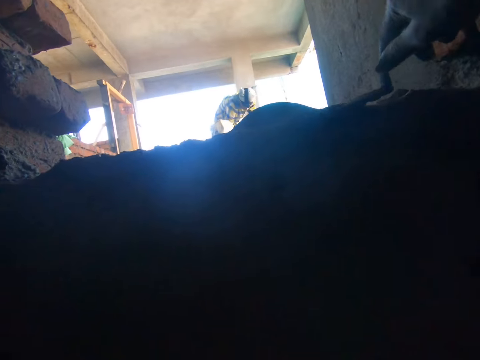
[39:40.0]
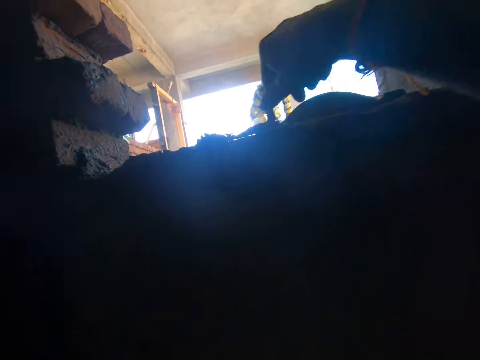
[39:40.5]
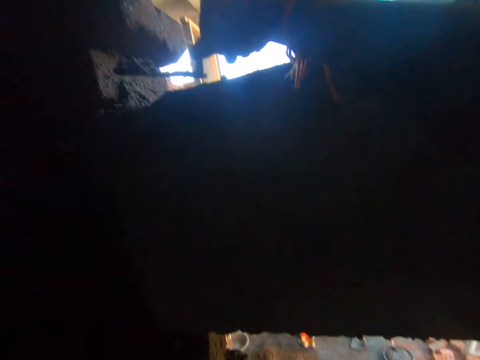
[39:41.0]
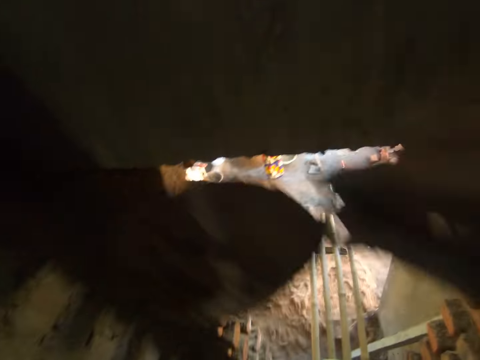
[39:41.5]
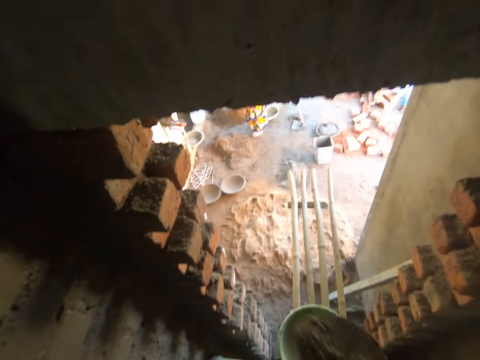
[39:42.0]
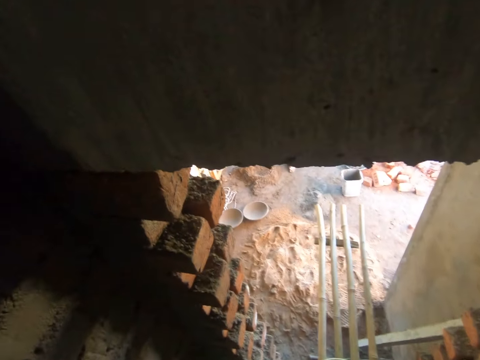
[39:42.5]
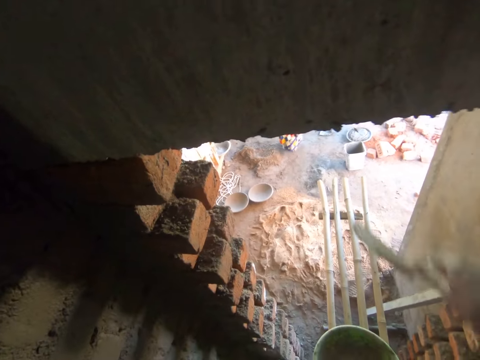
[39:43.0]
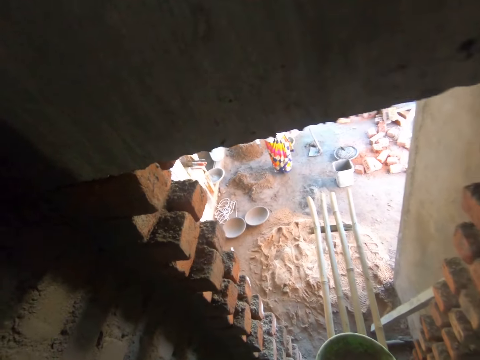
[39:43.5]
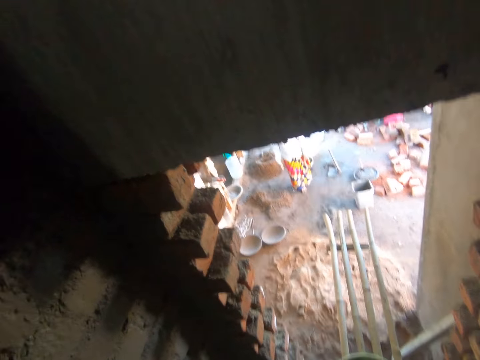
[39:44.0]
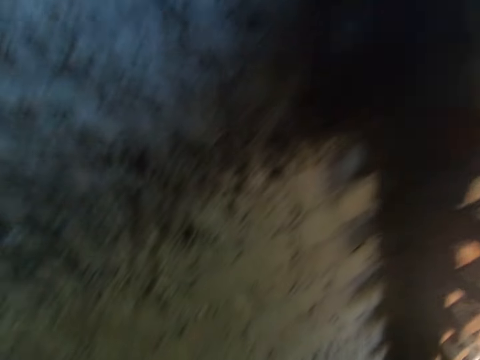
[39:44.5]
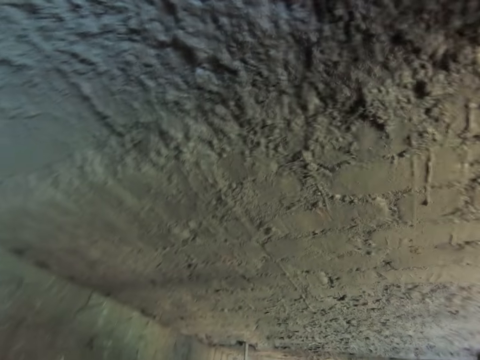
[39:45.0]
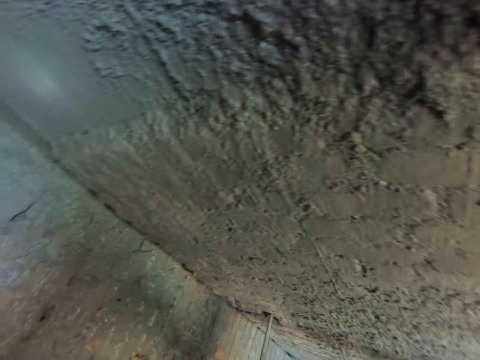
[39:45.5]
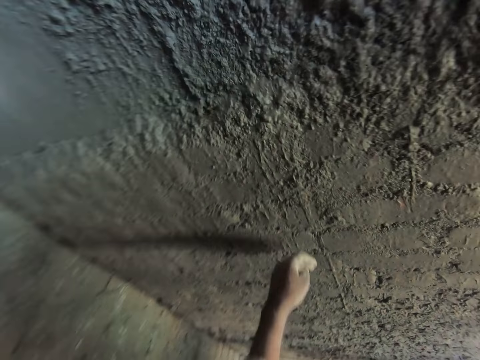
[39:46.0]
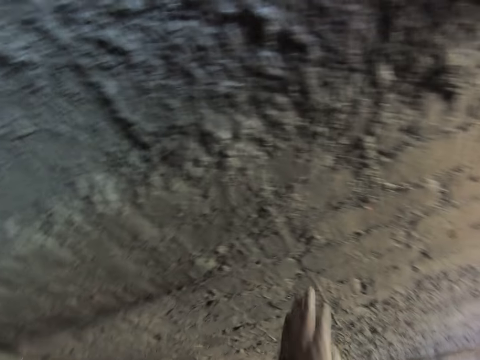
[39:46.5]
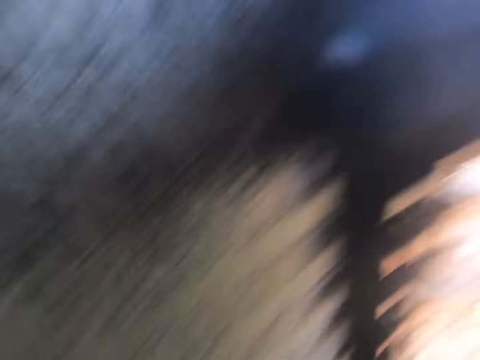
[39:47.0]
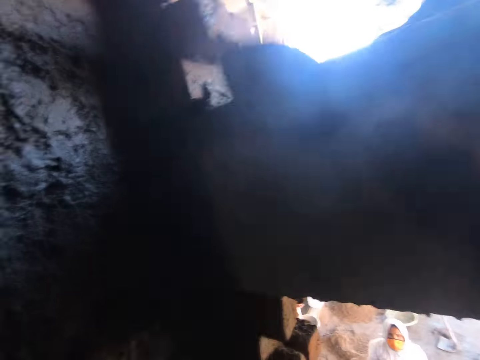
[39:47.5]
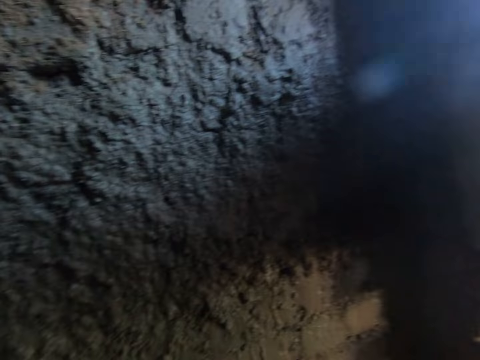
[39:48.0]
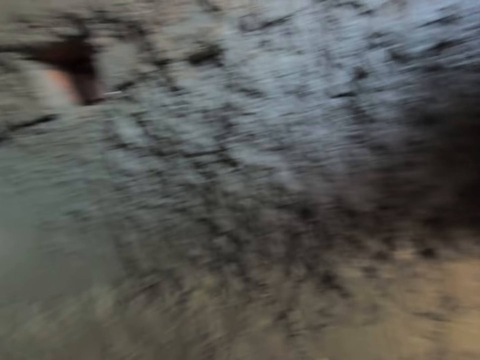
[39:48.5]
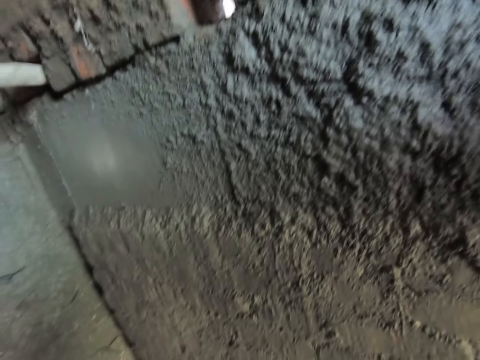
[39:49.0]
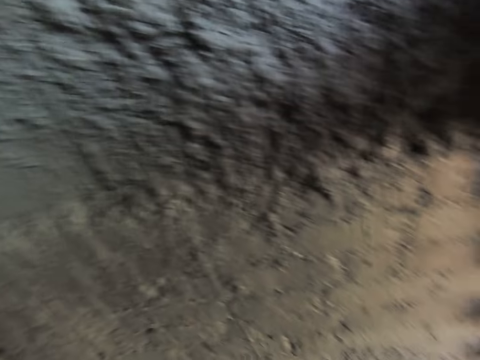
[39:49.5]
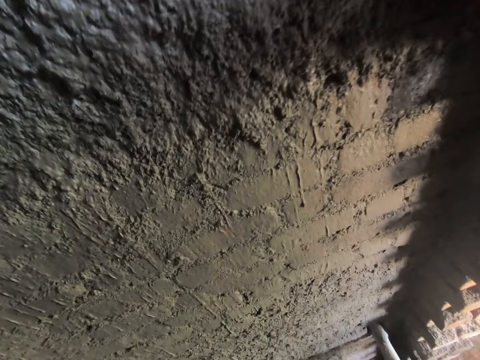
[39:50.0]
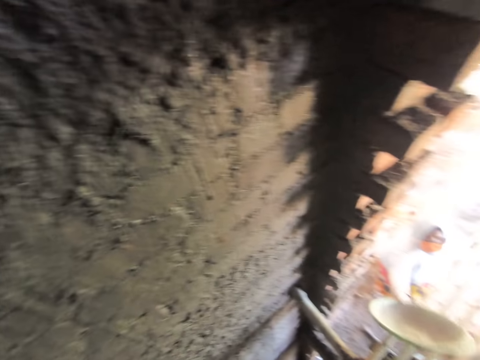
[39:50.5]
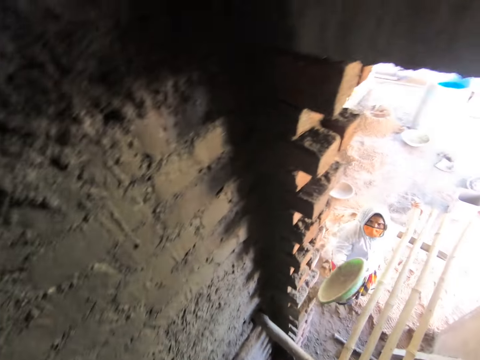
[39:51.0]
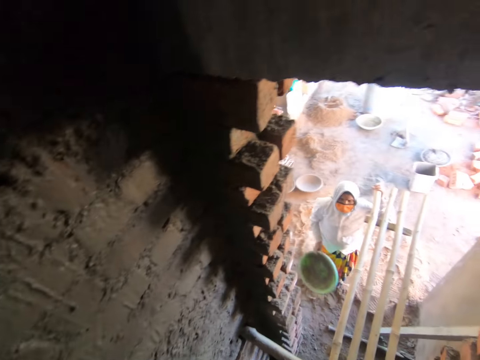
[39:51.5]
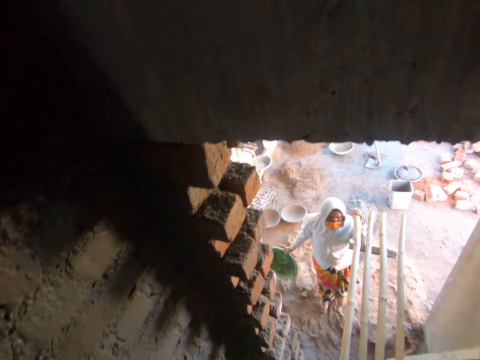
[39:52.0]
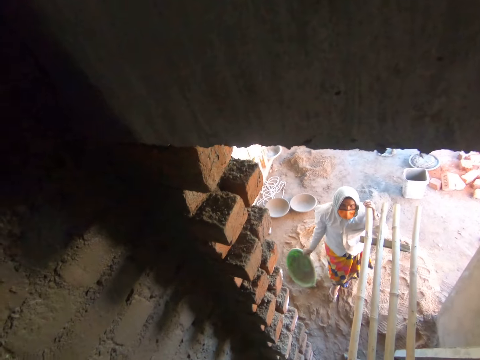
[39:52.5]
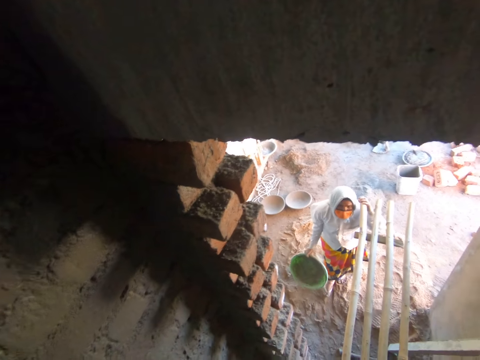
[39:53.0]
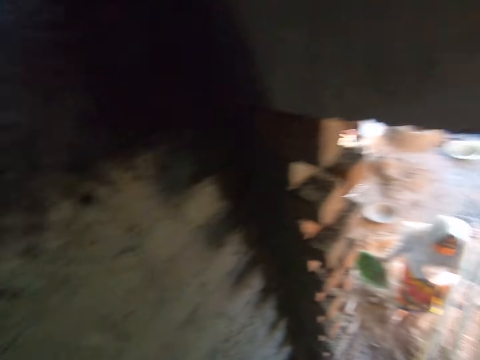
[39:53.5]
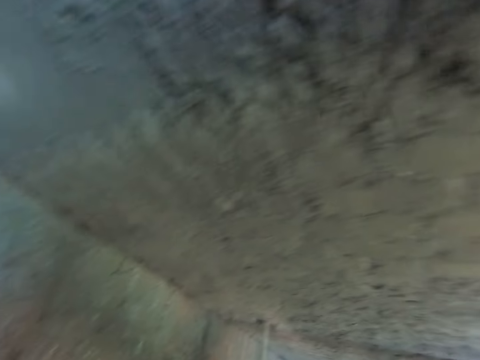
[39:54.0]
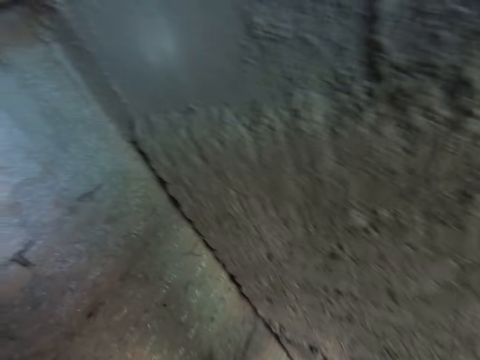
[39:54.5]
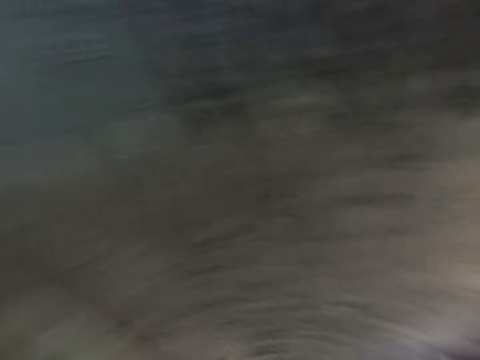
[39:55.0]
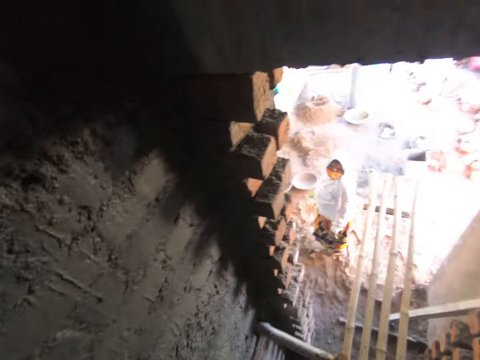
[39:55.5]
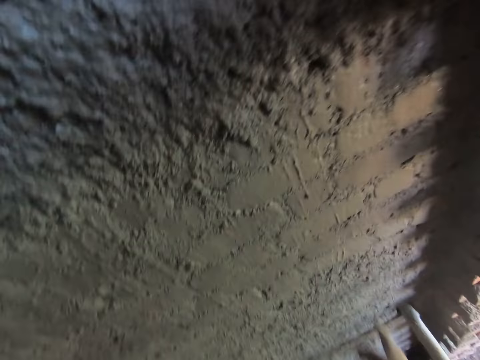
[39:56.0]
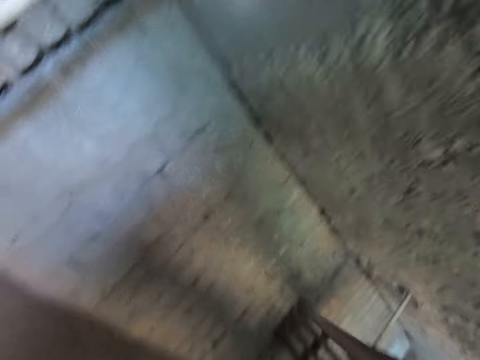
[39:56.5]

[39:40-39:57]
The camera wearer scoops some mortar from the wall with the brick trowel in his right hand. He throws the mortar in the brick trowel in his right hand on the ground. He touches the wall with his left hand. The woman picks up the bowl from the bamboo seat on the wall with her right hand. The woman holds a plastic.

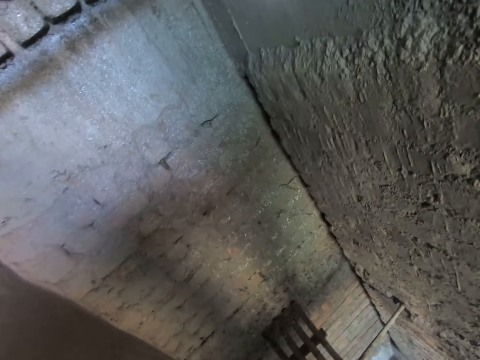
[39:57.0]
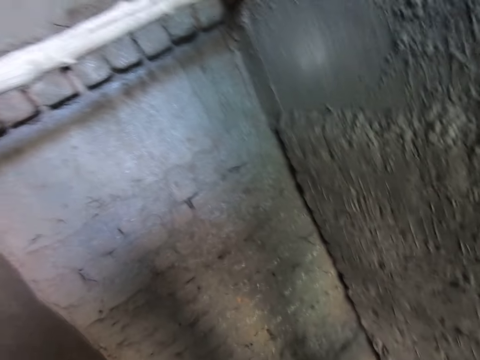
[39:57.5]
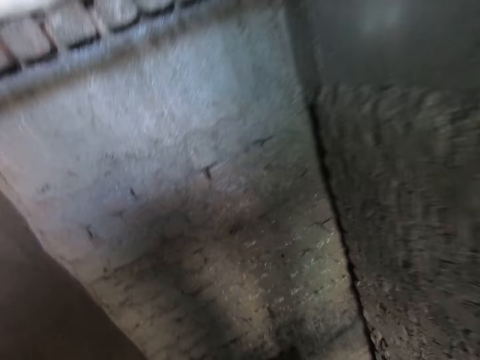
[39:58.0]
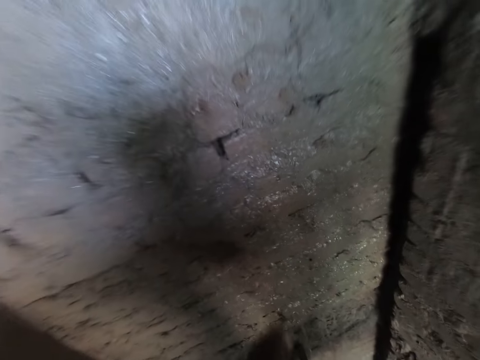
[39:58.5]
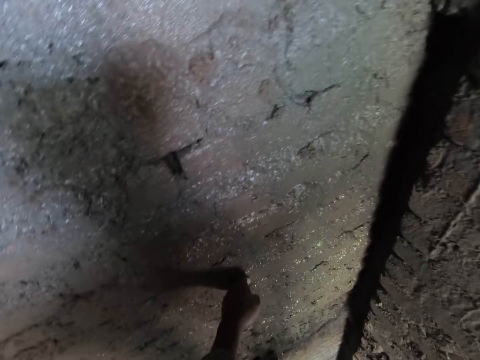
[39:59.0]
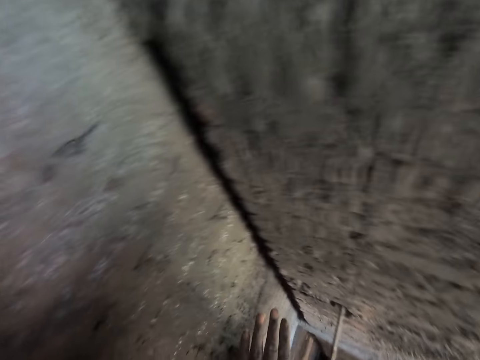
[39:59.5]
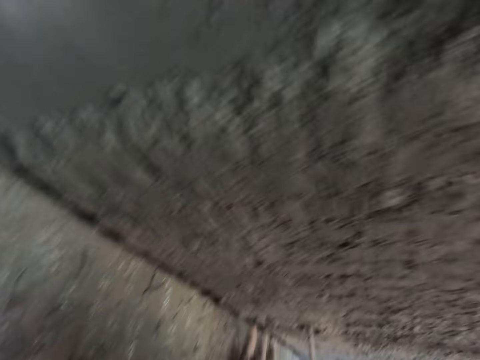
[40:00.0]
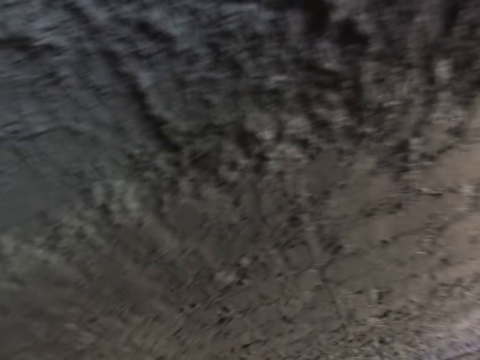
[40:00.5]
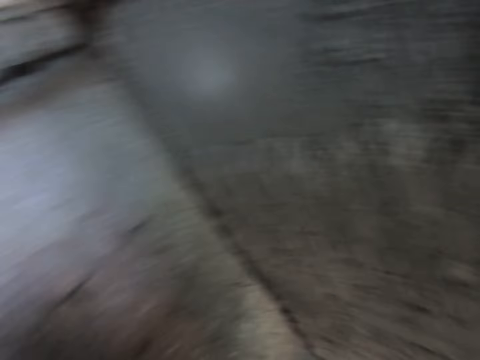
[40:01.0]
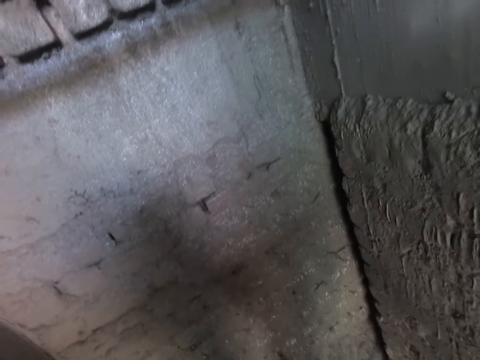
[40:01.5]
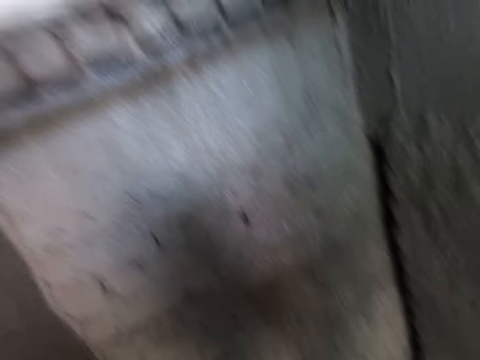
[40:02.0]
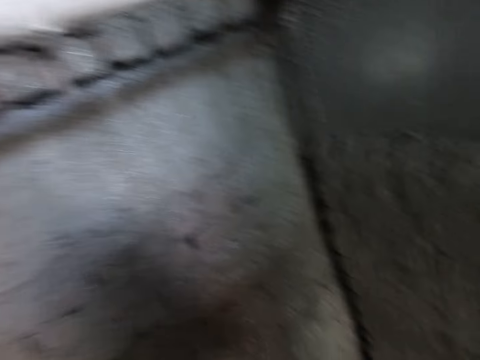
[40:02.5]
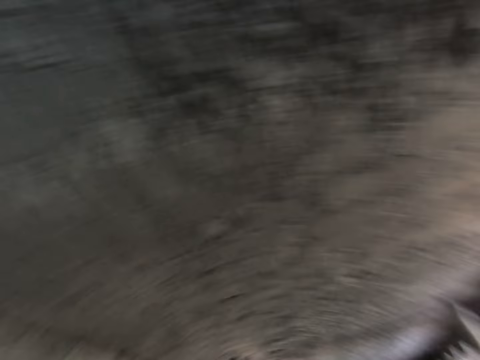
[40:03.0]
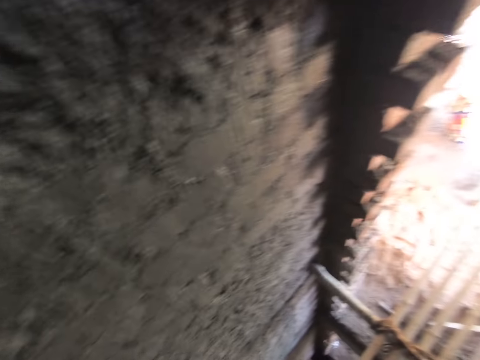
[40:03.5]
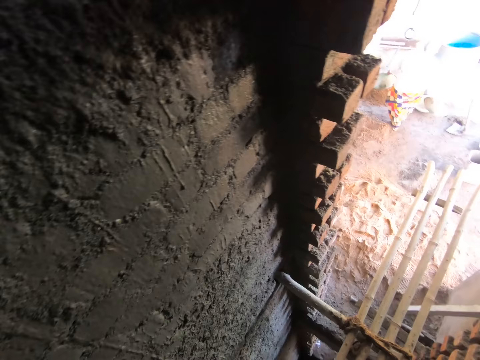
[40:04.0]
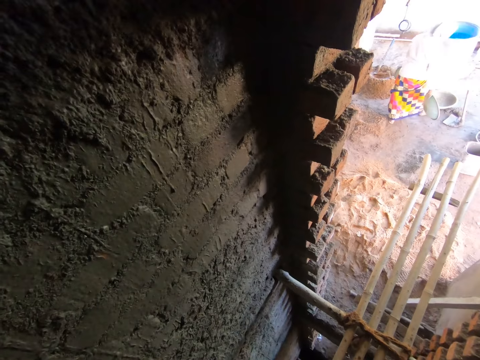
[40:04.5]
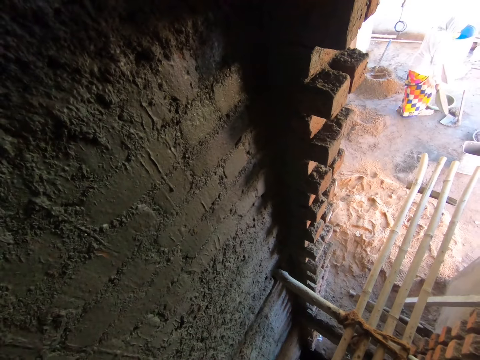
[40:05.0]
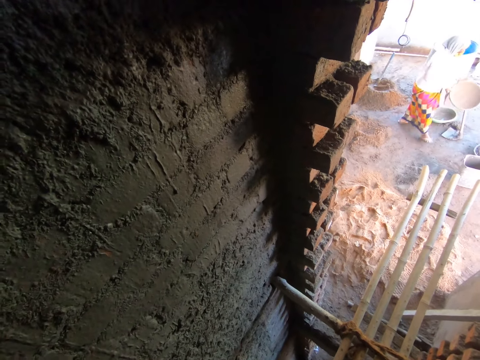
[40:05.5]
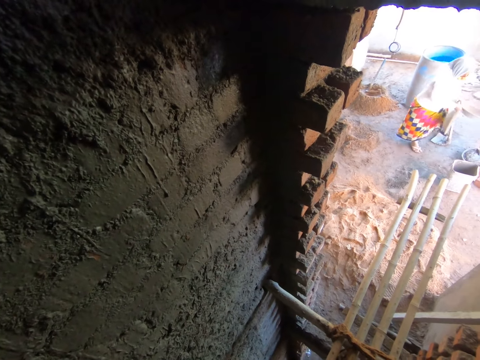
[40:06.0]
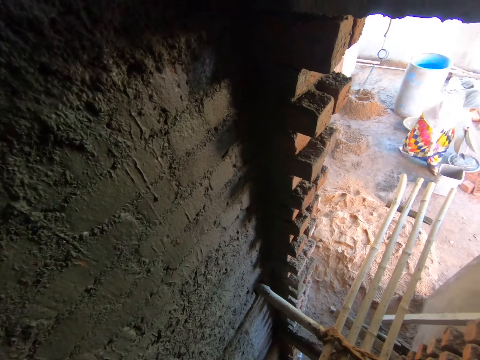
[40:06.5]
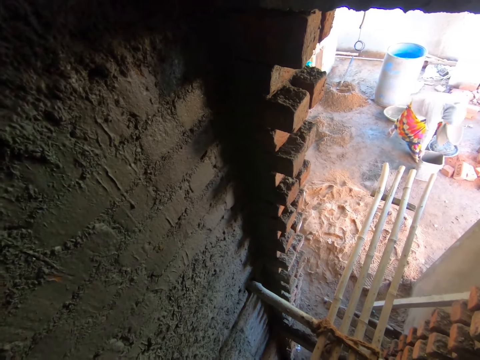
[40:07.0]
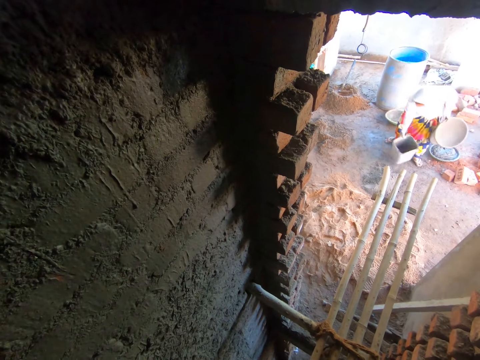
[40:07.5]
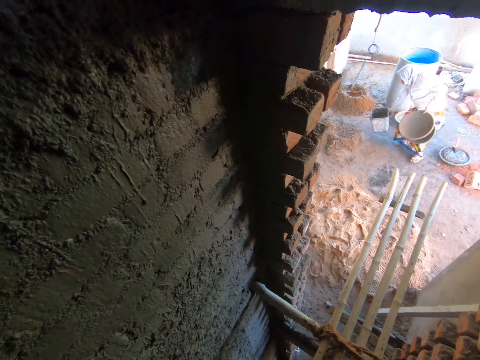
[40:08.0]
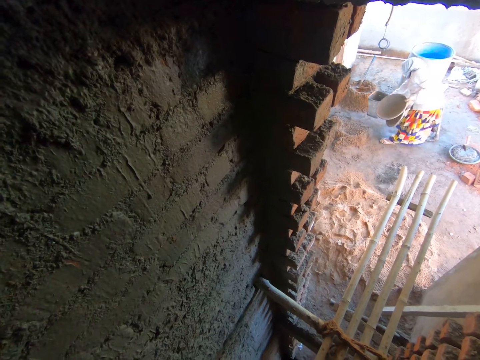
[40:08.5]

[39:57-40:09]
The camera wearer touches a wall with his left hand. He looks on the wall. The woman adjusts a bowl on the ground with her right leg. She passes the bowl in her right hand to her left hand. She adjusts a bucket on the ground with her right hand. The woman picks up the bucket with the right hand.
